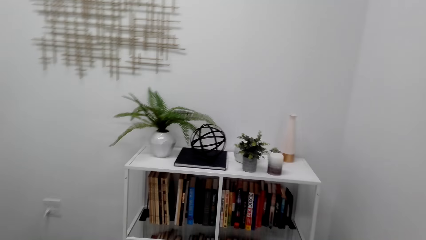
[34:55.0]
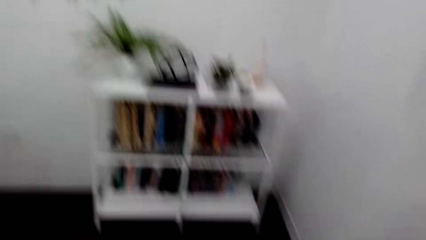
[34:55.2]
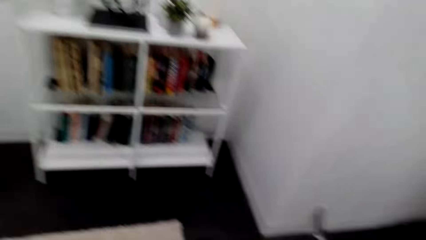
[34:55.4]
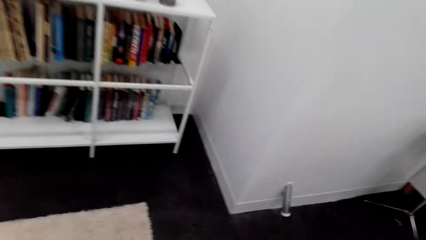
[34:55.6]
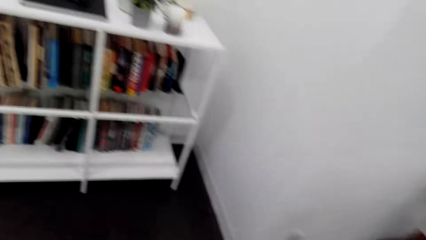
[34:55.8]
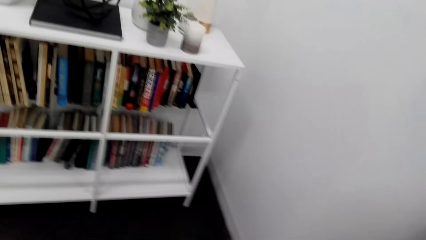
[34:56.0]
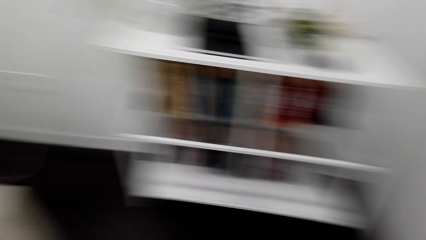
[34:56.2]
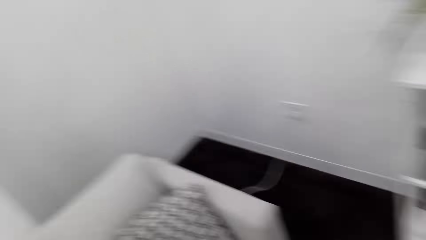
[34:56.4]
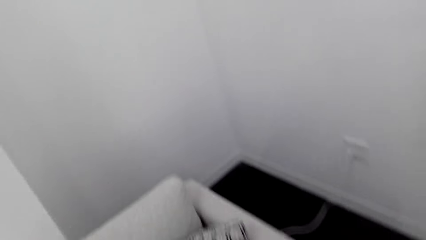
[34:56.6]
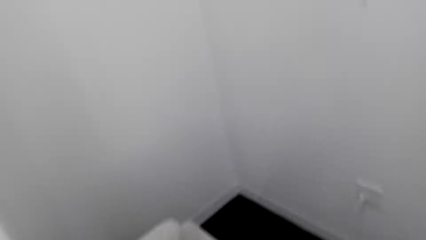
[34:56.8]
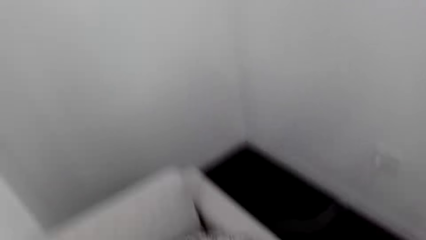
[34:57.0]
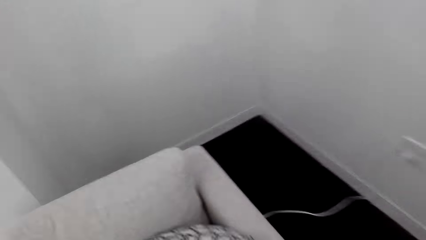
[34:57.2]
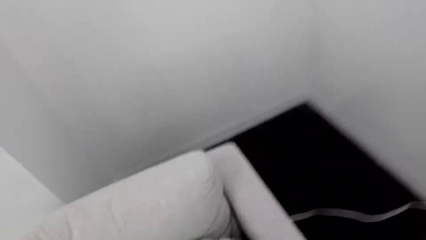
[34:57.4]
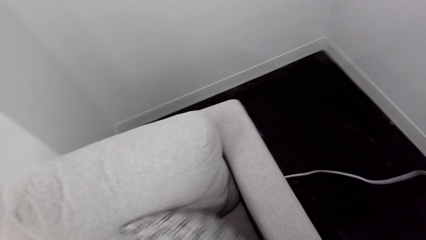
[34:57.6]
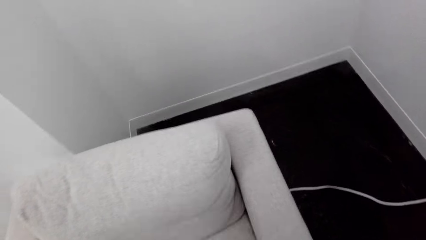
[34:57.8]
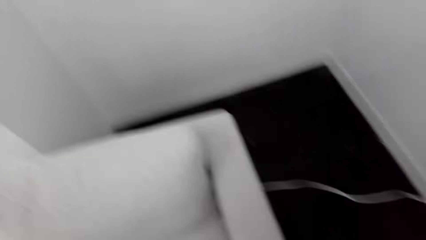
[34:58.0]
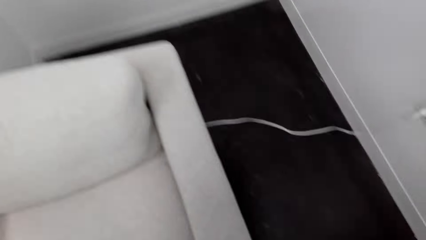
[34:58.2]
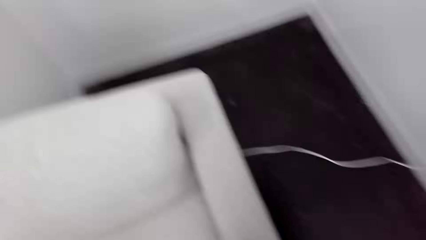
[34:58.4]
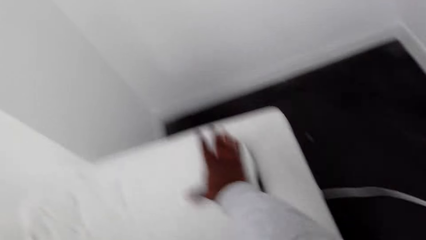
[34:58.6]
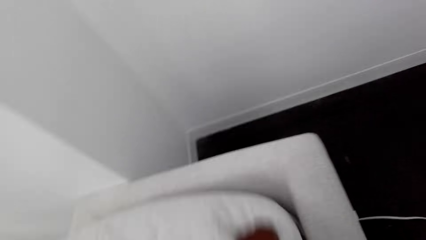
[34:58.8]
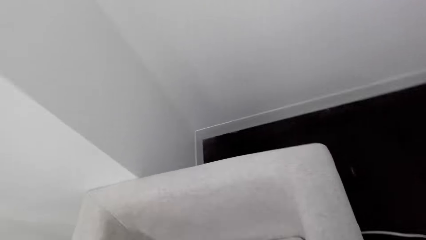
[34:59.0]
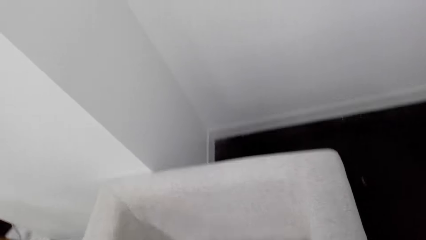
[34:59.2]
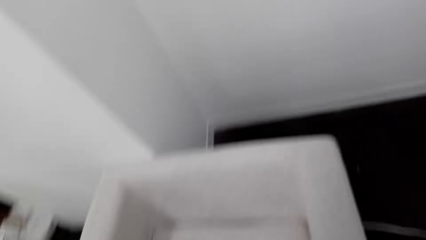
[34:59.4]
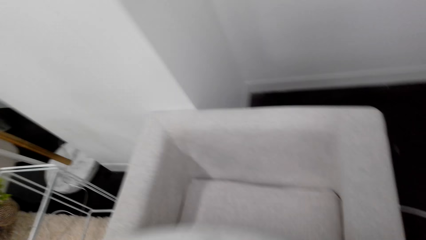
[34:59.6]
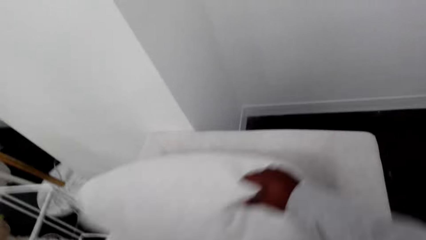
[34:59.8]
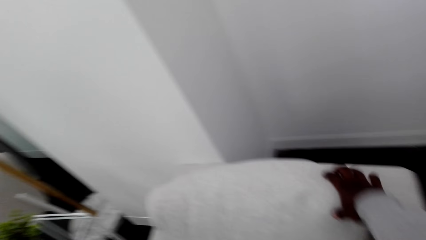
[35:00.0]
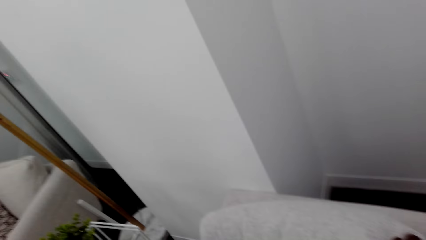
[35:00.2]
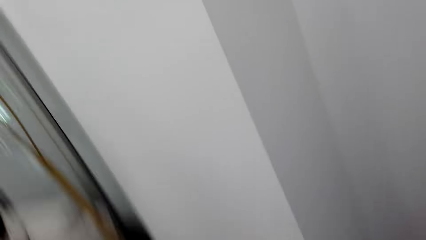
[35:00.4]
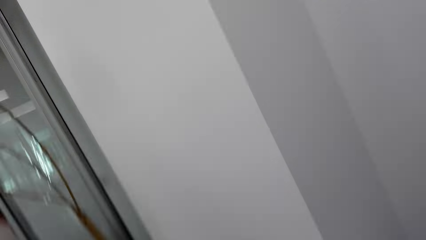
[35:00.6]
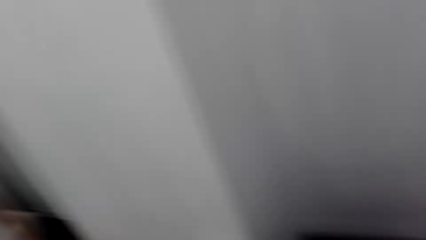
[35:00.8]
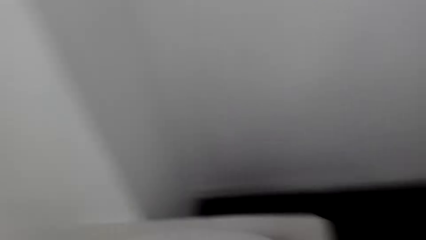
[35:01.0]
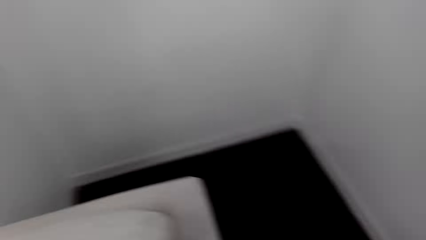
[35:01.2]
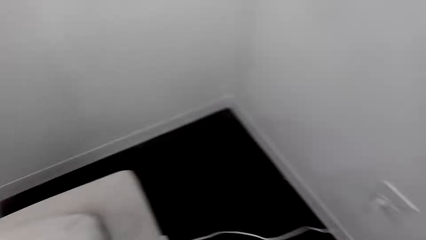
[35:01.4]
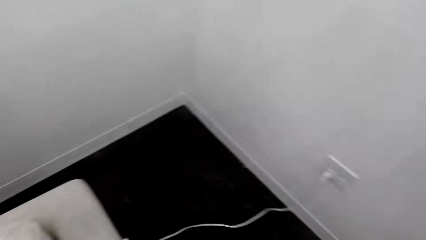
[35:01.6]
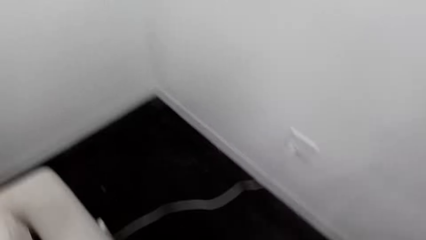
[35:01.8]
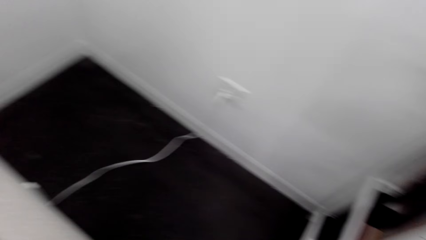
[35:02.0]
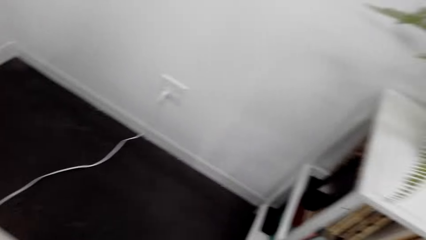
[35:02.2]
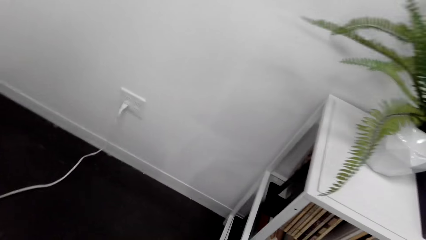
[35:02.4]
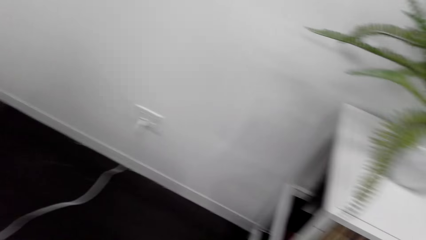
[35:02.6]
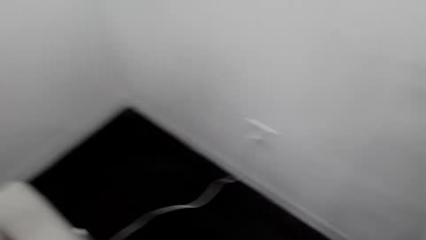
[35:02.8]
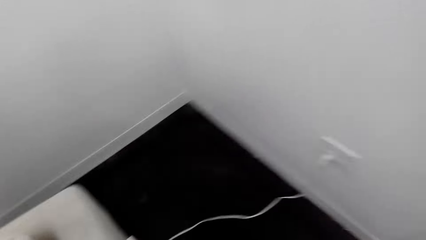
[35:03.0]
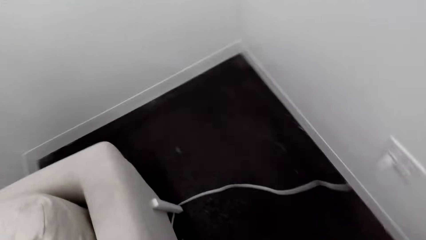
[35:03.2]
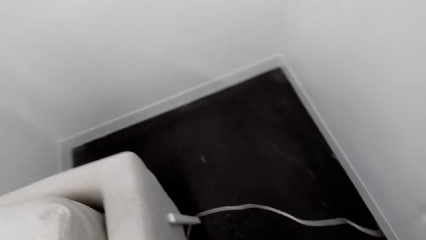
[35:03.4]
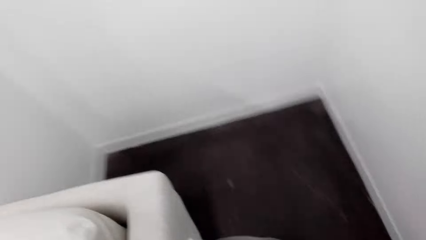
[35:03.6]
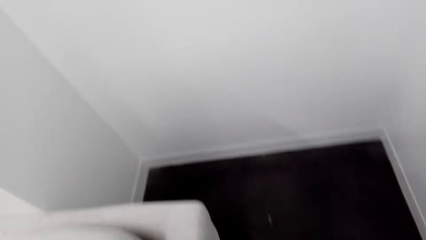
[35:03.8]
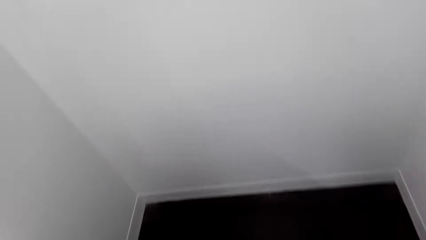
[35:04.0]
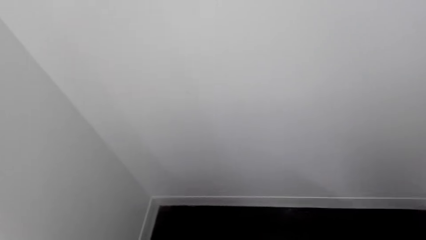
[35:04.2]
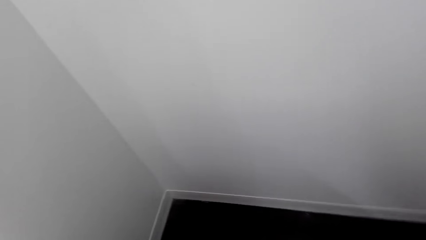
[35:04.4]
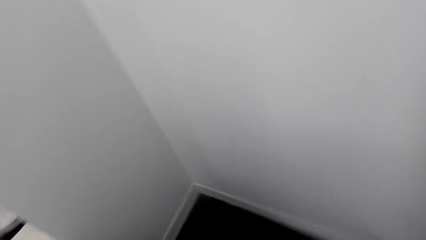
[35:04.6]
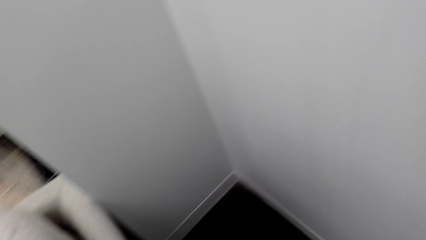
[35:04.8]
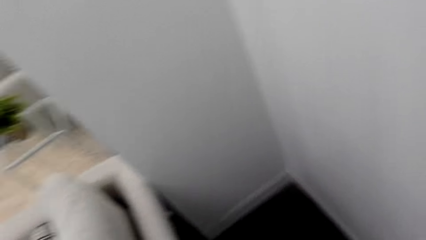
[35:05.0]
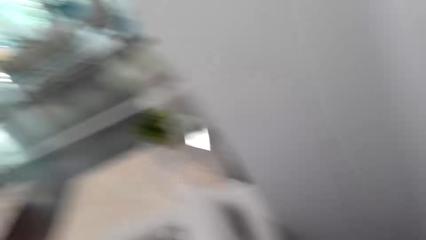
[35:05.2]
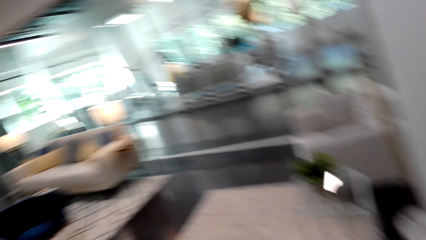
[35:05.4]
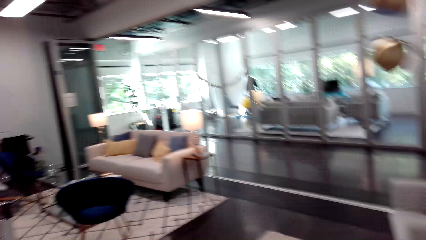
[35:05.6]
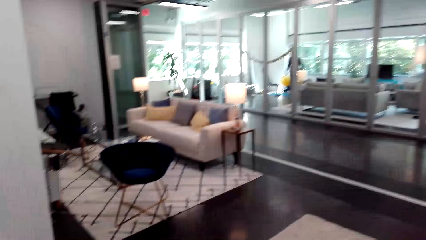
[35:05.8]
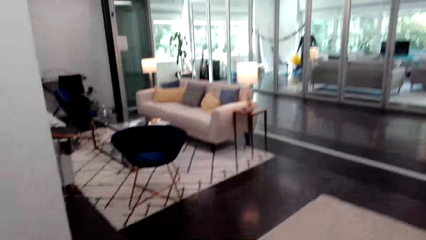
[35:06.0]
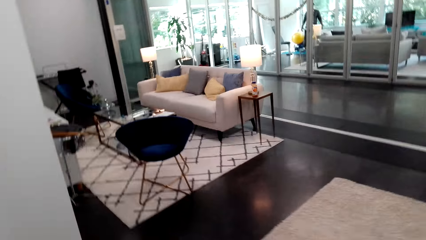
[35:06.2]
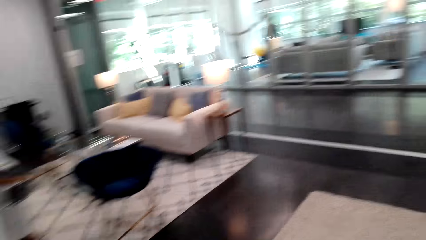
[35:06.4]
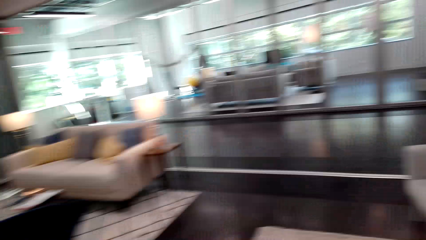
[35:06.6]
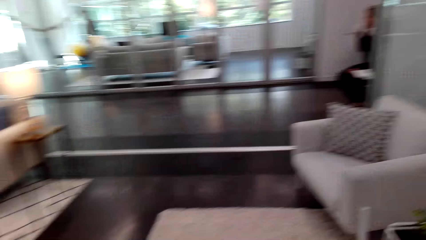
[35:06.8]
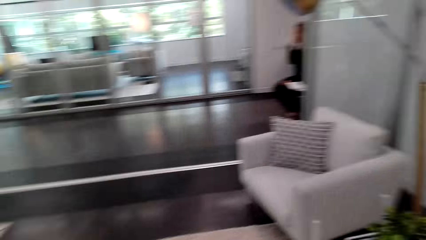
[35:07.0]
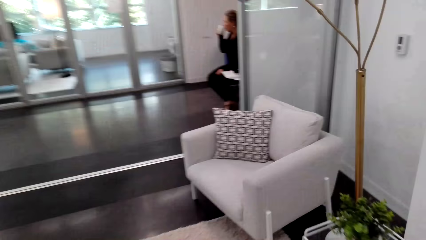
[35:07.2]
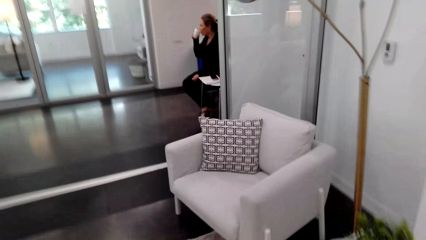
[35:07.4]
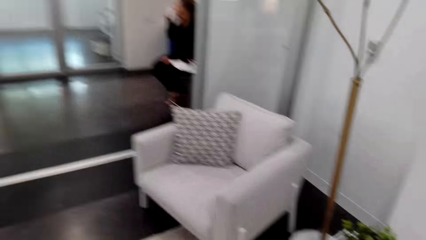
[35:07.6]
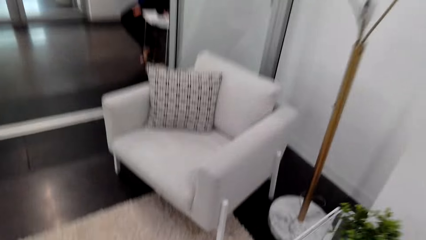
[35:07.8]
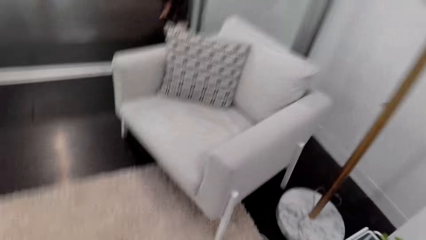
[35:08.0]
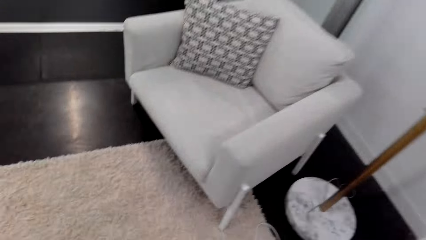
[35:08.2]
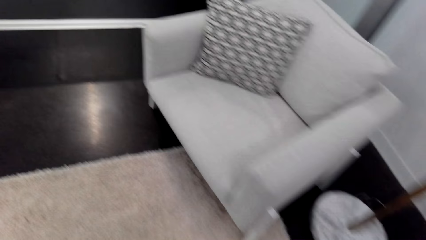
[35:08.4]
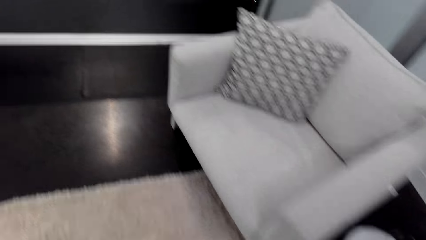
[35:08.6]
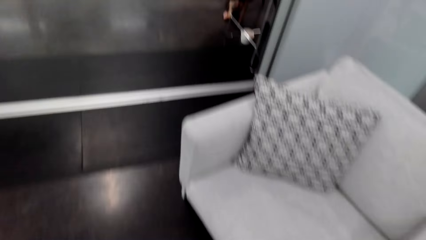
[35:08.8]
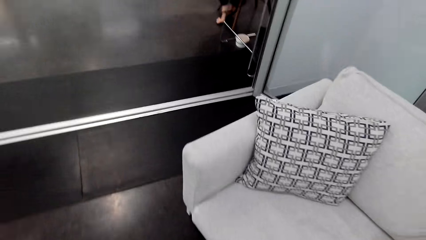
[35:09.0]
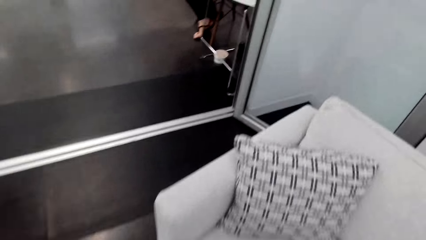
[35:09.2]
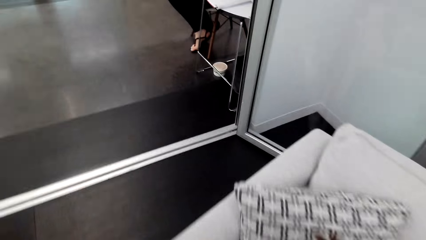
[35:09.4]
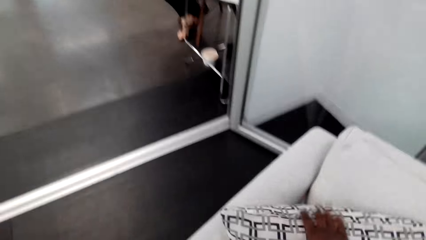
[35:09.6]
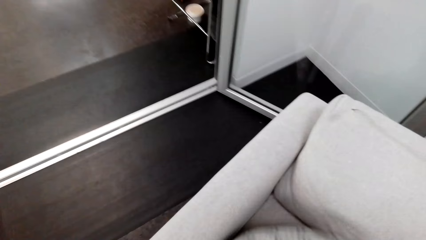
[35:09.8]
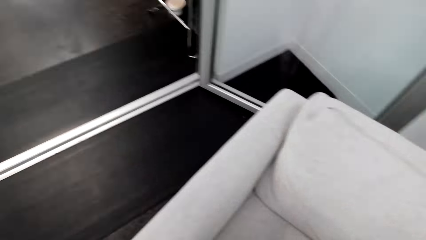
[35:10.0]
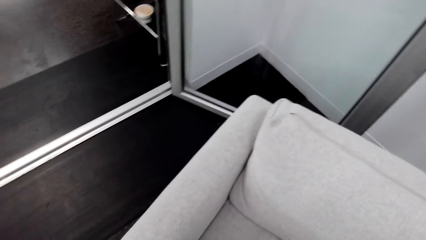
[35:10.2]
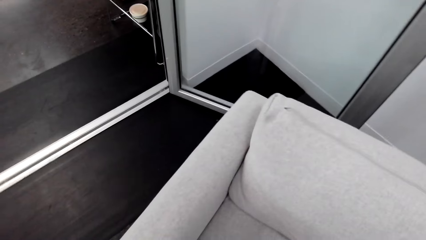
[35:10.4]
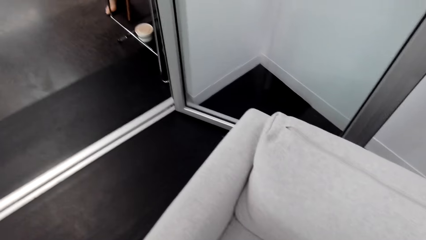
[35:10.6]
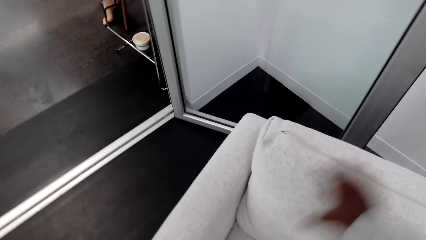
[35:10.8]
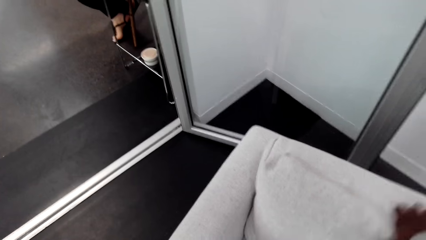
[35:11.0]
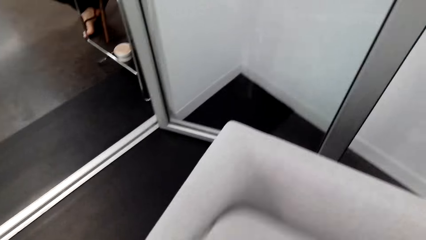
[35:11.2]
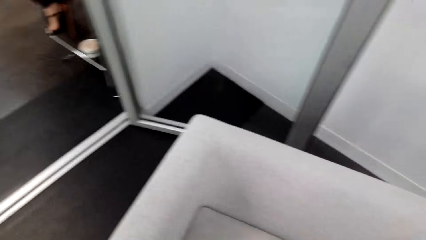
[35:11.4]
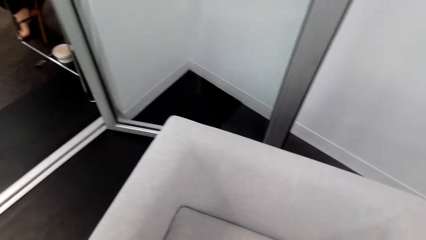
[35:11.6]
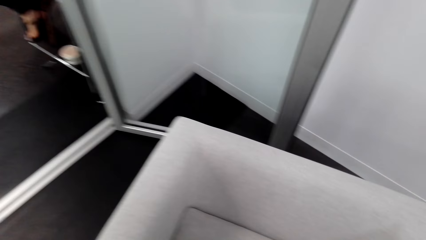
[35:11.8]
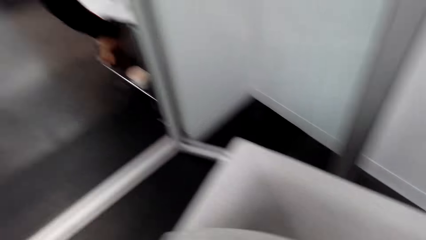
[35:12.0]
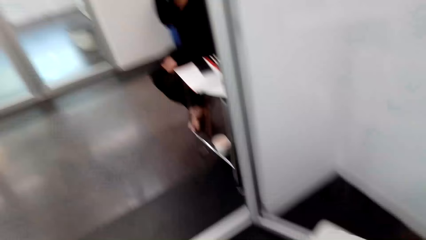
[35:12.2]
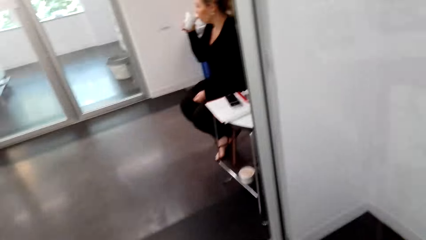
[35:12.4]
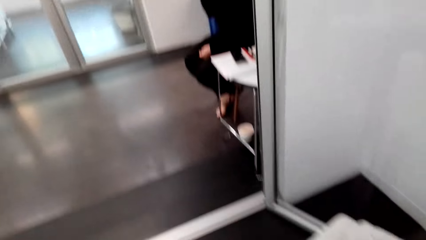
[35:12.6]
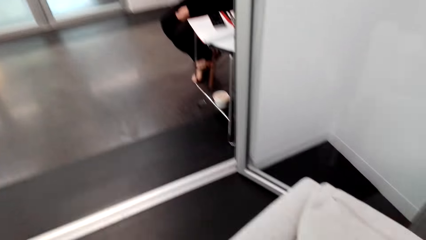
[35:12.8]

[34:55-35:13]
The camera wearer searches the seat. They pick up the cushions. They return the cushions. They look around the house. They walk in the house. They pick up the cushions. They search the seat.
